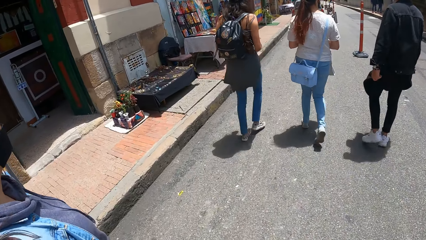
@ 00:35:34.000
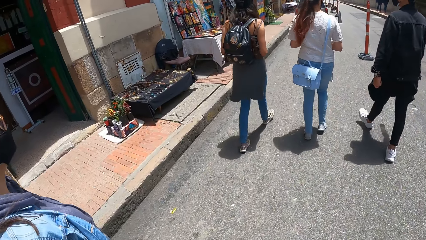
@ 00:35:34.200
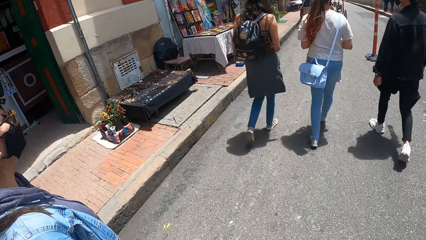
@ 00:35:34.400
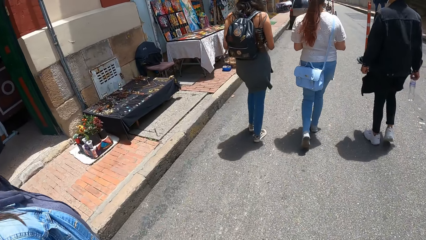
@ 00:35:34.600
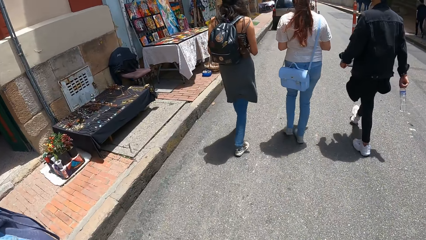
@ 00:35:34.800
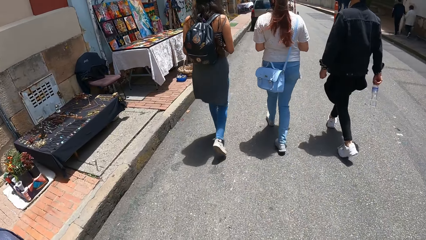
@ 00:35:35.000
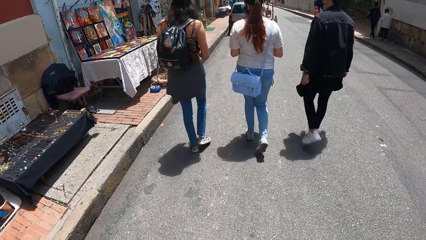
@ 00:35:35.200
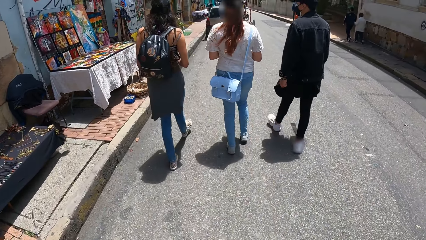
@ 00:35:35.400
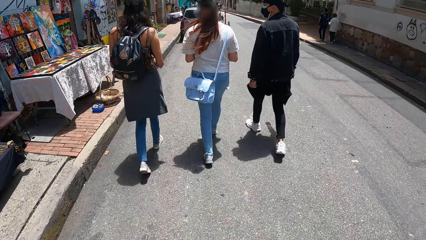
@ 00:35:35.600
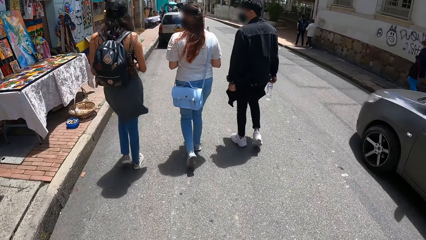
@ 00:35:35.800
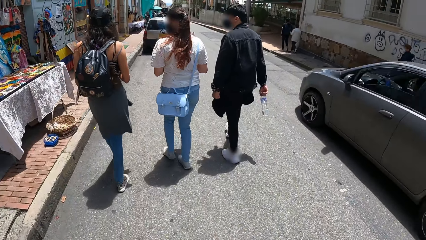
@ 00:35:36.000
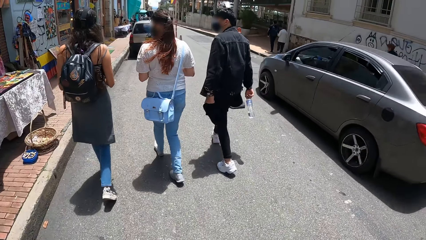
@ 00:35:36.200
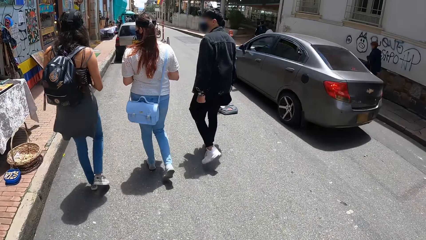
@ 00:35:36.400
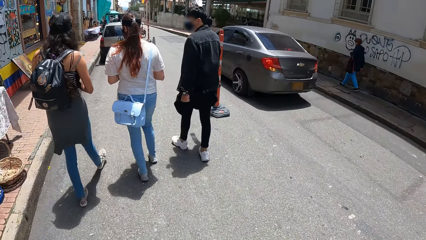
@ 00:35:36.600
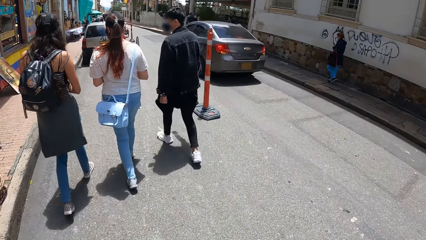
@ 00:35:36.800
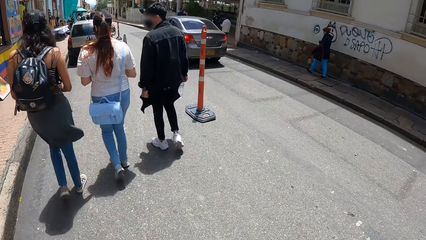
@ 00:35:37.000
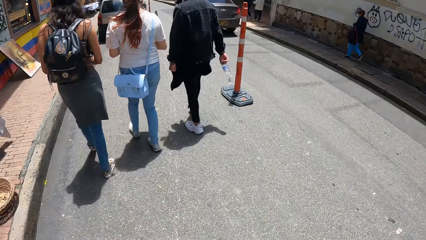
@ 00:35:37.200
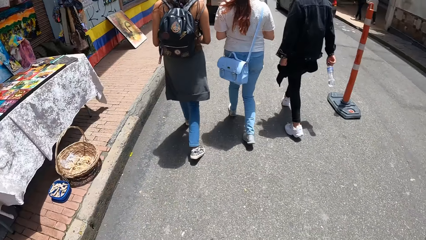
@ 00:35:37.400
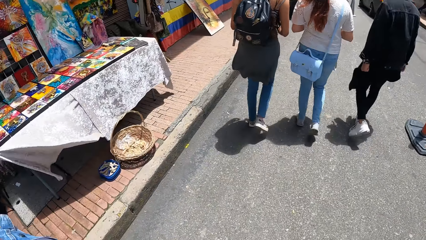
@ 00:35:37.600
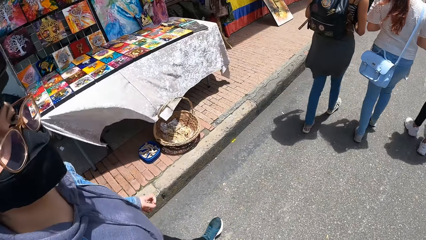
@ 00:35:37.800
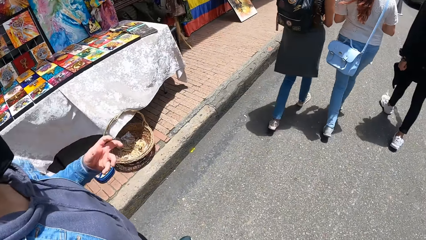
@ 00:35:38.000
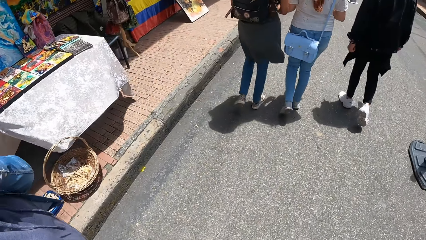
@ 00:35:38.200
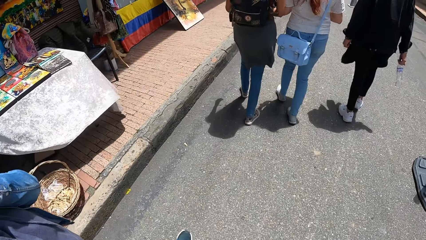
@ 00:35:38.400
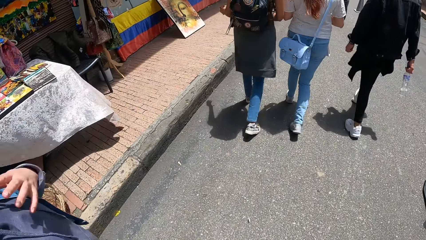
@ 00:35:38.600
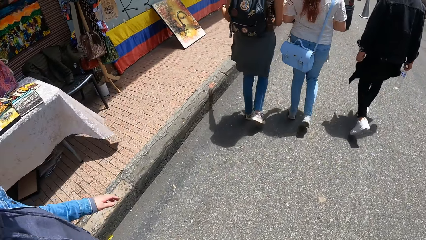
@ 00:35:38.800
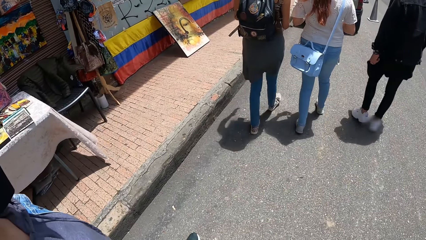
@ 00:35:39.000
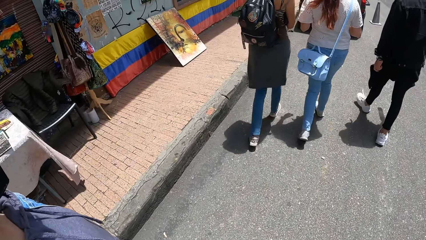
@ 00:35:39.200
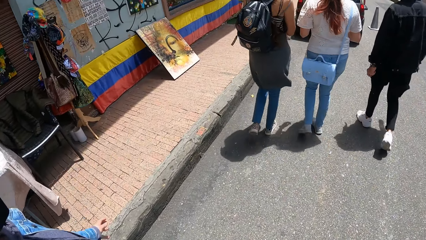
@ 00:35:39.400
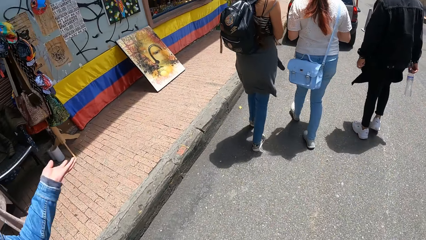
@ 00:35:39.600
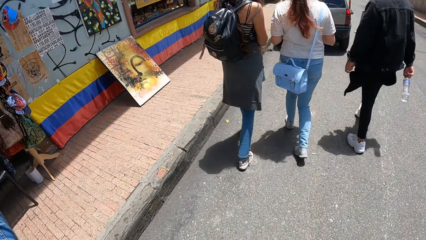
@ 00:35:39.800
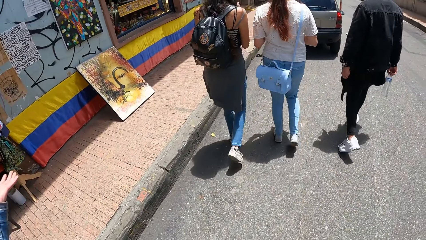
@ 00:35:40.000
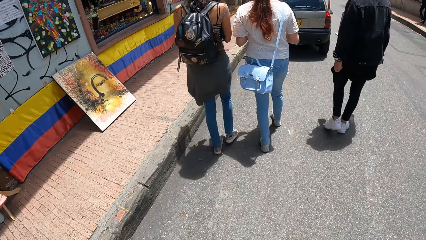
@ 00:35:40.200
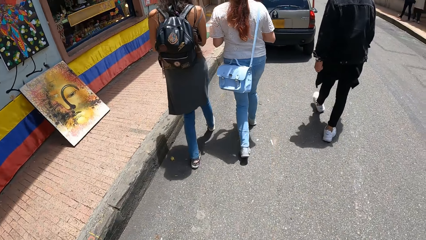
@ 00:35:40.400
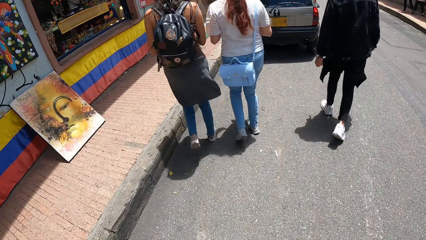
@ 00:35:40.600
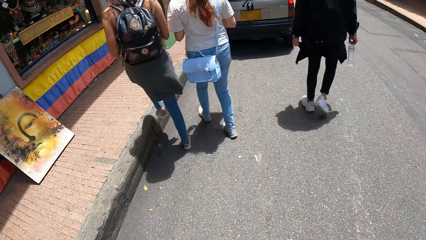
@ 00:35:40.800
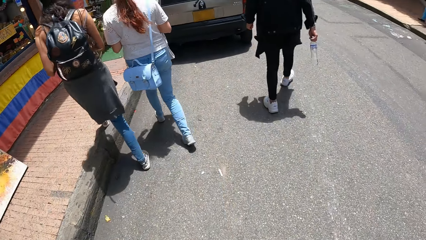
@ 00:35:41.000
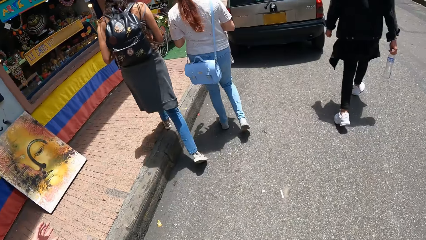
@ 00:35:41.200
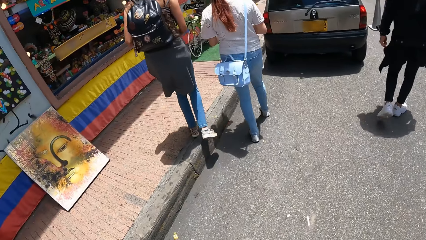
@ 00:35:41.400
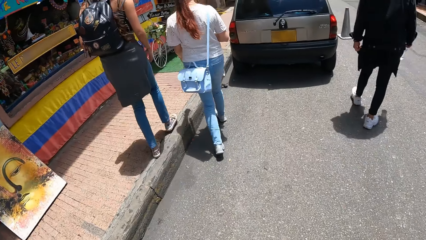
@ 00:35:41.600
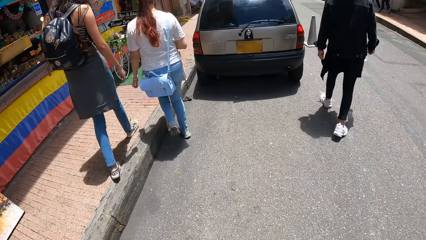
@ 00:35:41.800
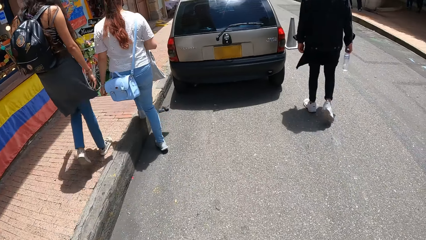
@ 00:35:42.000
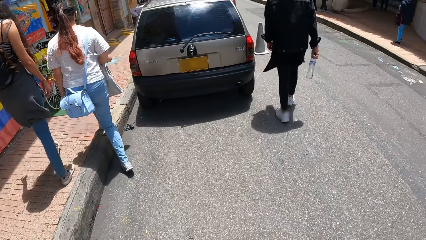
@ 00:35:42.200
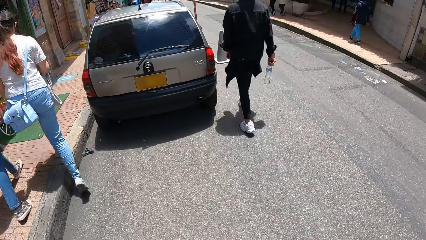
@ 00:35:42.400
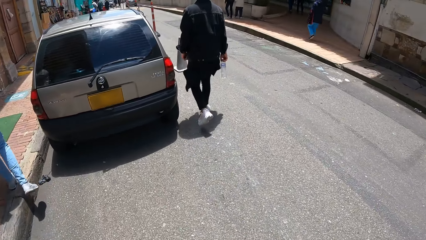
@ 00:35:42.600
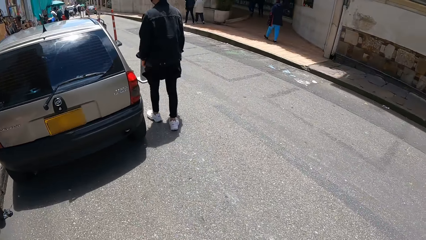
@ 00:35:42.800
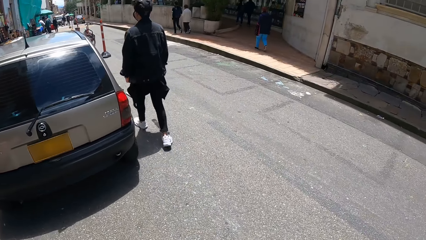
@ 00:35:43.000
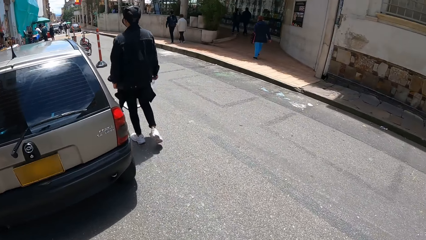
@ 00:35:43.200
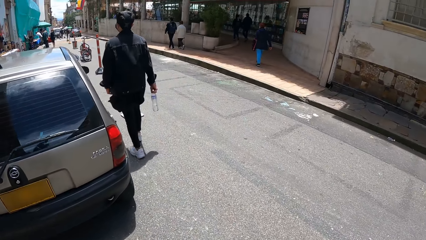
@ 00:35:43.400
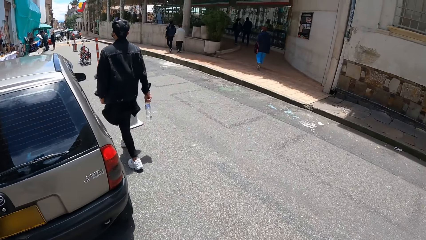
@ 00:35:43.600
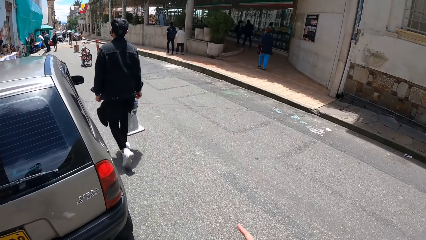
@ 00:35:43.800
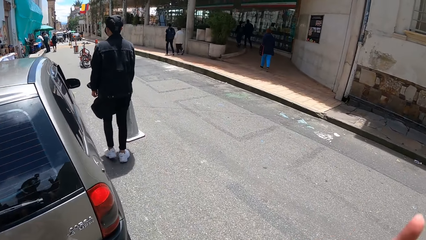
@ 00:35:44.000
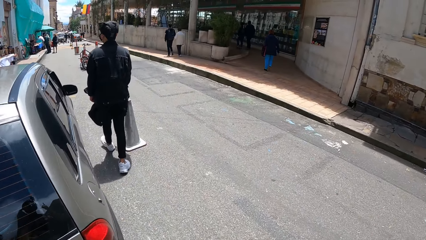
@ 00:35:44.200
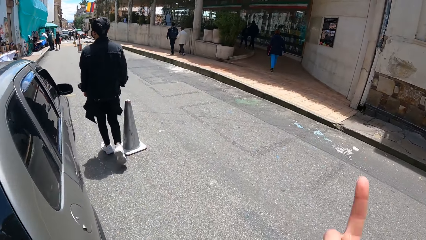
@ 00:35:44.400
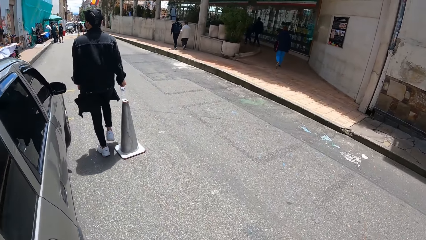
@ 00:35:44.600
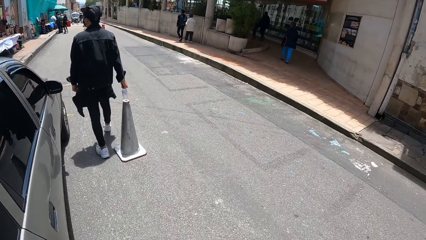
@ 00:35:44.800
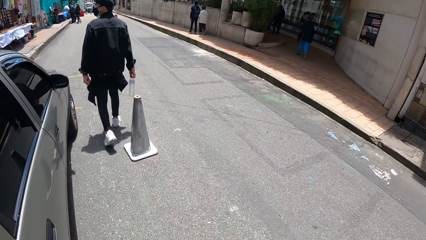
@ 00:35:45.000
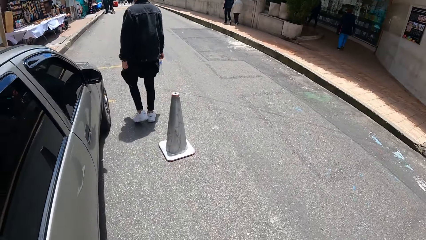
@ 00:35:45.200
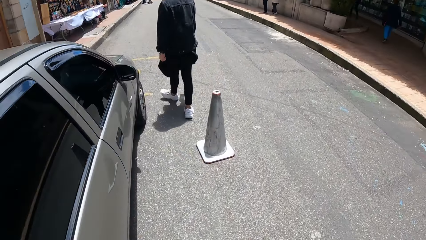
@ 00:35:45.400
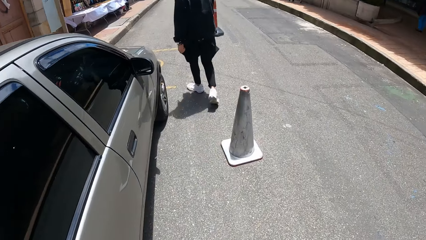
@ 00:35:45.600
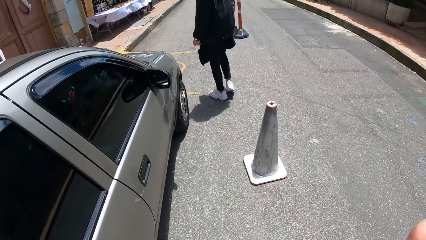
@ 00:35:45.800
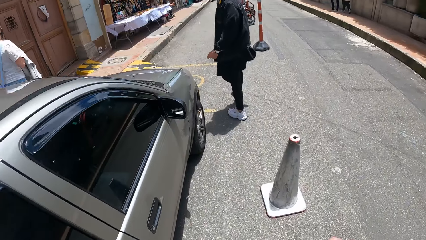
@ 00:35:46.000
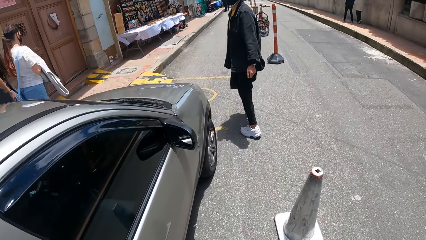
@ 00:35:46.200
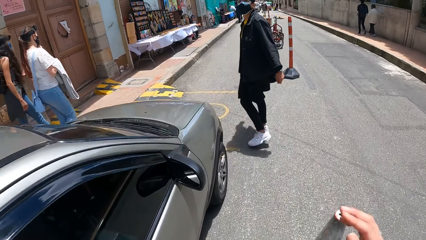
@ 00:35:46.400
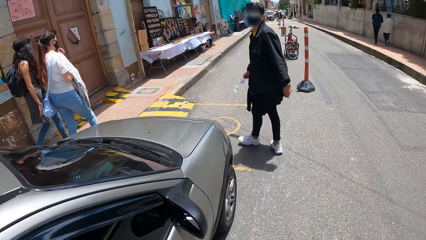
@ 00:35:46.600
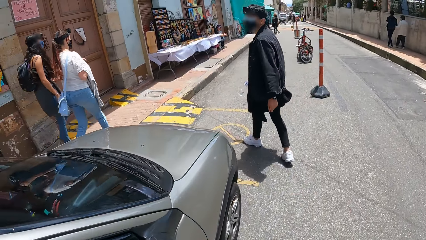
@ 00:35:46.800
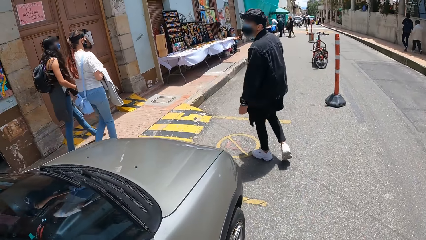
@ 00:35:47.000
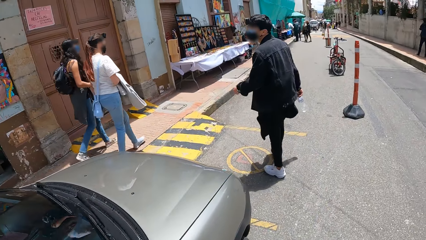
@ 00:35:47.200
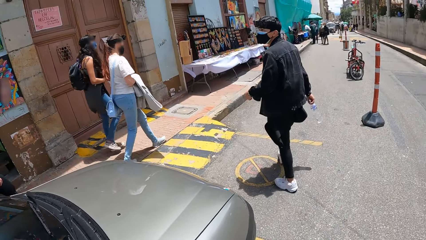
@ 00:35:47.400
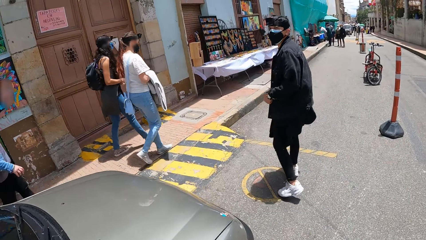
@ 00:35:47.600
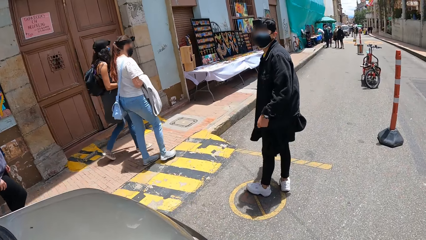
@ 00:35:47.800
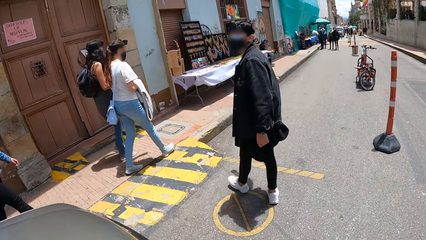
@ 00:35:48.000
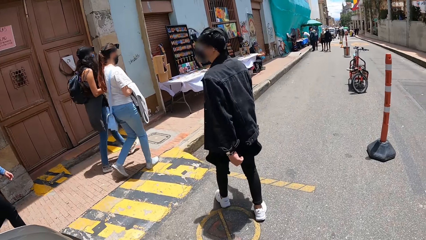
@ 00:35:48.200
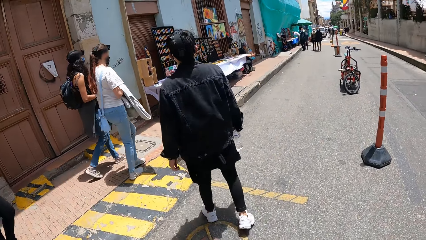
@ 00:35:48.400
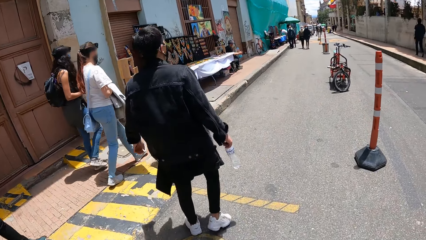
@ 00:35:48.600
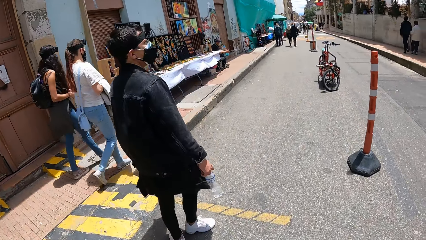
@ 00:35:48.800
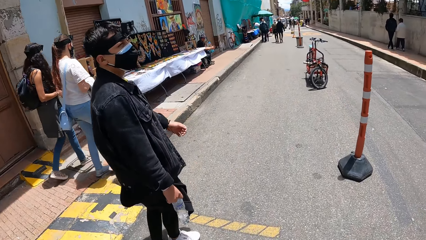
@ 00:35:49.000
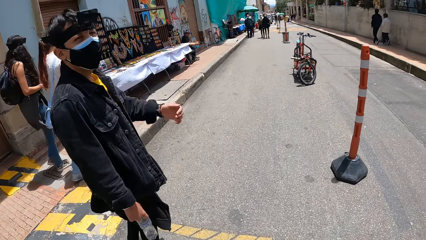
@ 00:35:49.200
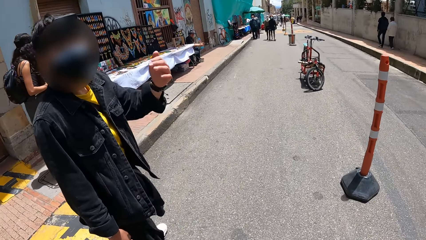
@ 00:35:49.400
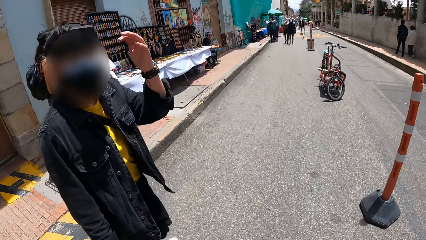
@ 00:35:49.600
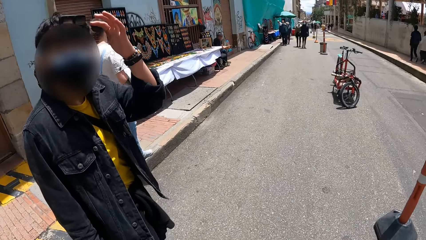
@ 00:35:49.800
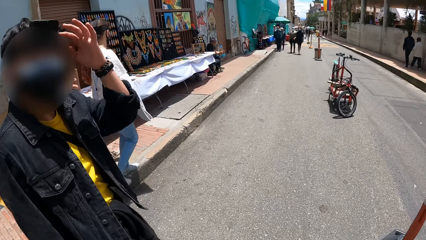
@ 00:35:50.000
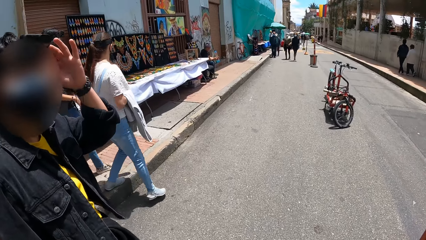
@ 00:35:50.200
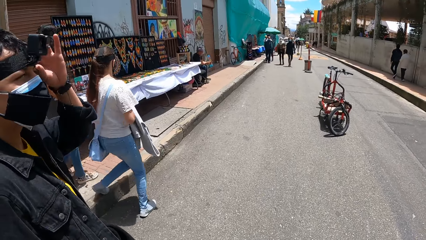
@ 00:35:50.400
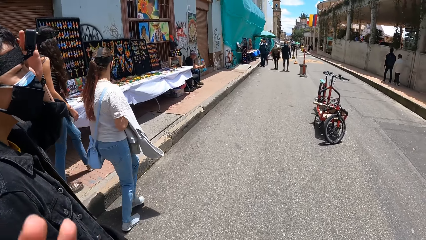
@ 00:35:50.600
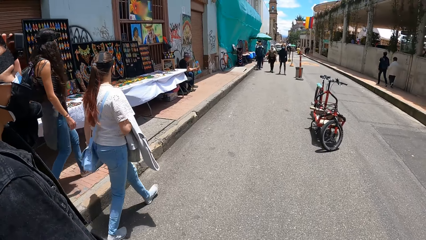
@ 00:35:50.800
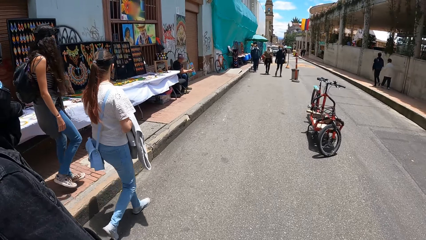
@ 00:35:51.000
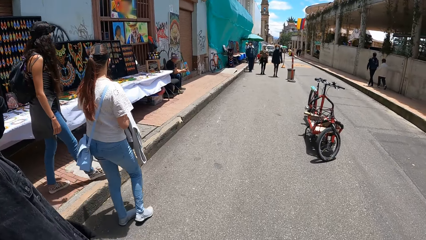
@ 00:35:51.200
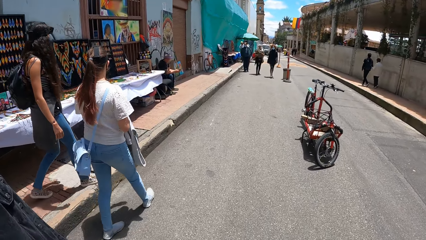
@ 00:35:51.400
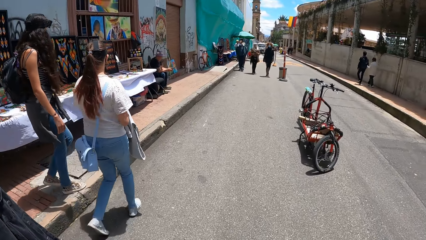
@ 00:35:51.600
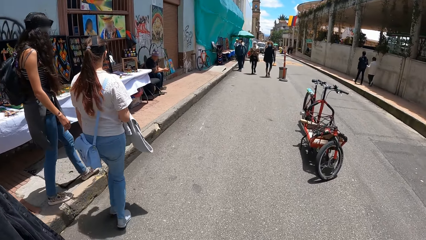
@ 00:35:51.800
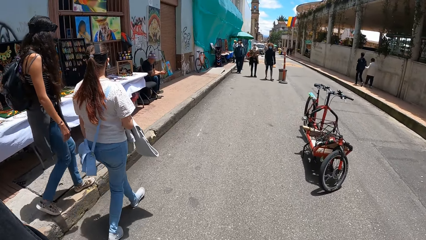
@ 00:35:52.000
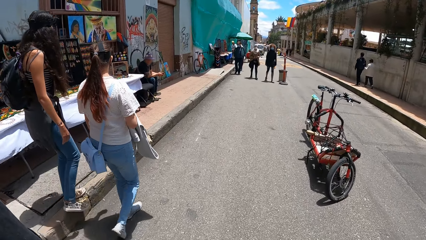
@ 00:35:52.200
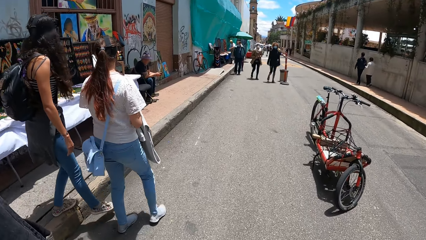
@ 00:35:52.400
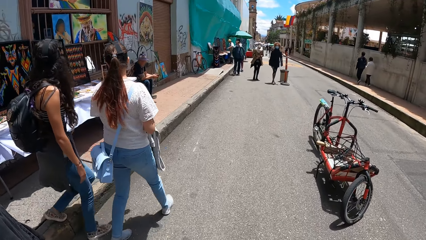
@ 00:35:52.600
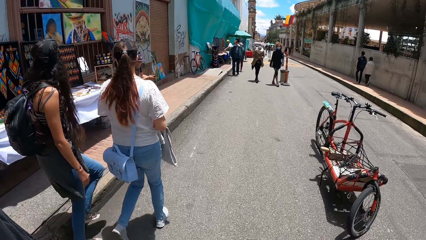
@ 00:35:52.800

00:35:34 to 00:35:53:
The camera wearer gesticulates with her right hand. She walks past a grey car. A man touches a camera on his head with his left hand.
